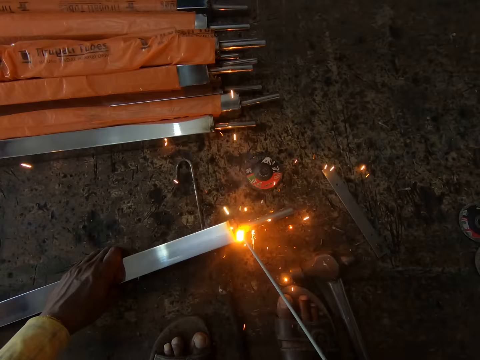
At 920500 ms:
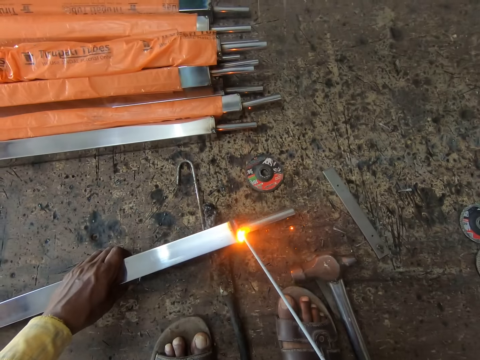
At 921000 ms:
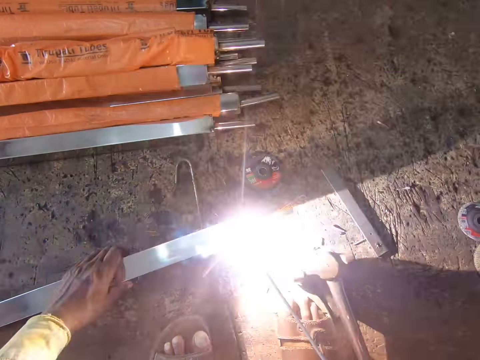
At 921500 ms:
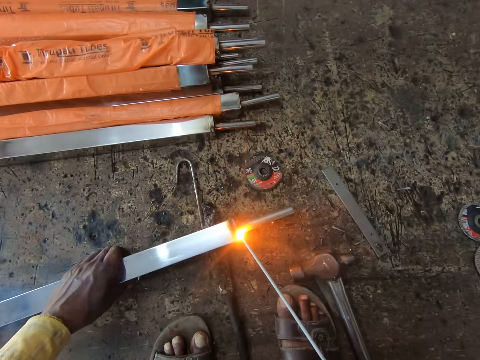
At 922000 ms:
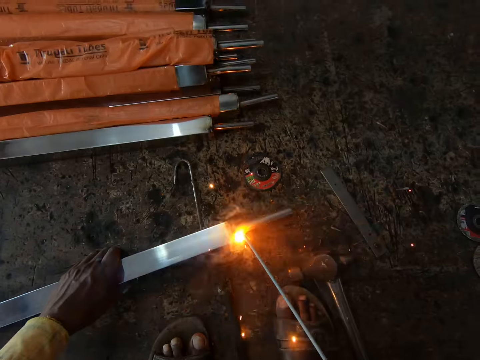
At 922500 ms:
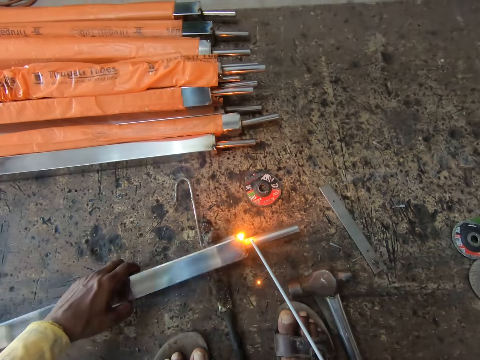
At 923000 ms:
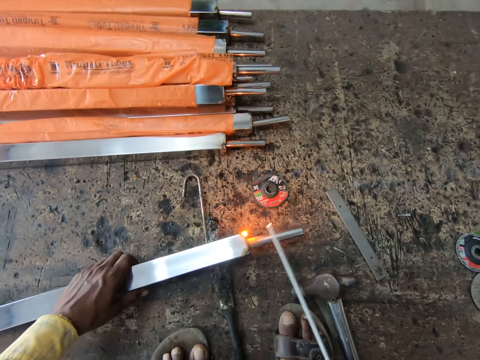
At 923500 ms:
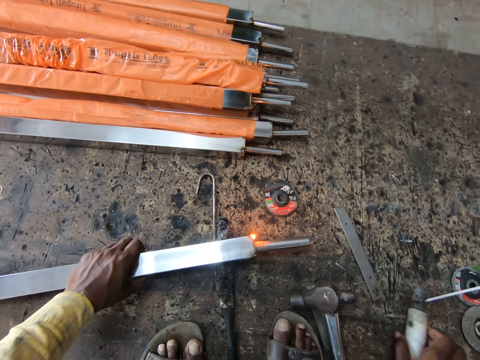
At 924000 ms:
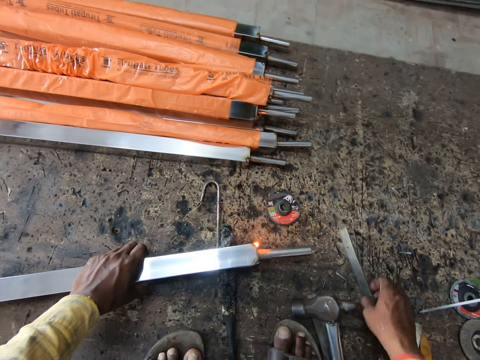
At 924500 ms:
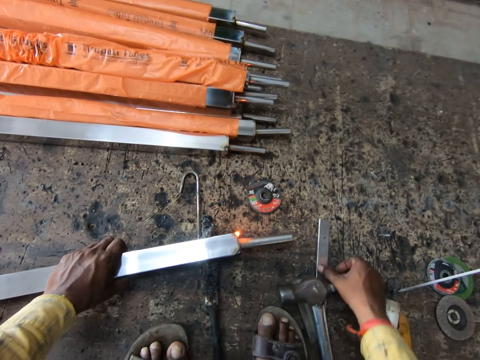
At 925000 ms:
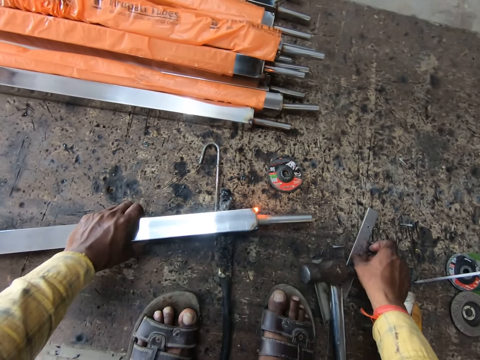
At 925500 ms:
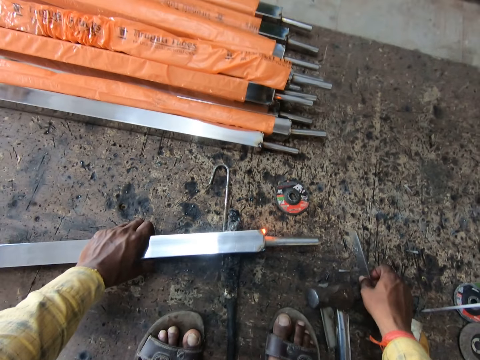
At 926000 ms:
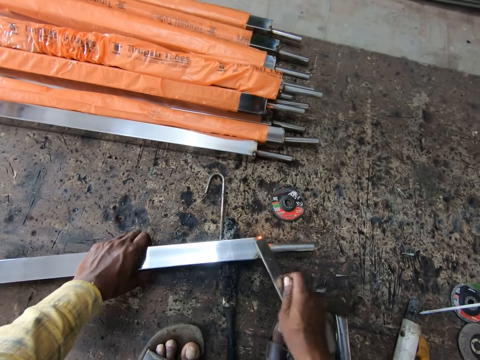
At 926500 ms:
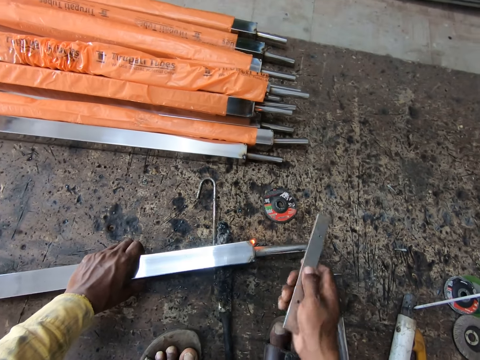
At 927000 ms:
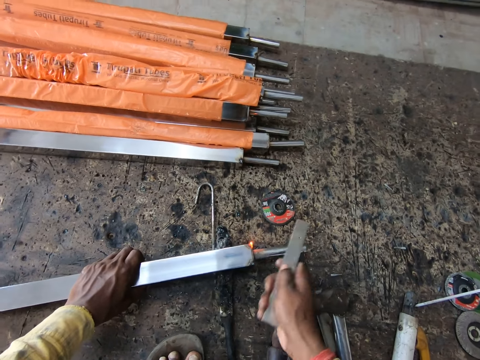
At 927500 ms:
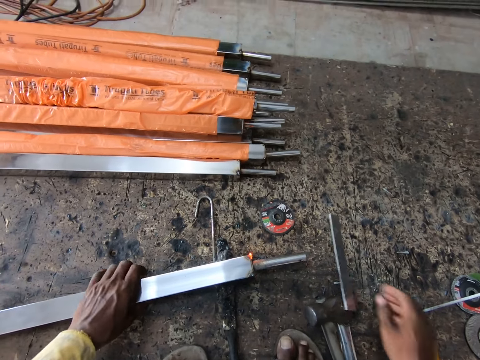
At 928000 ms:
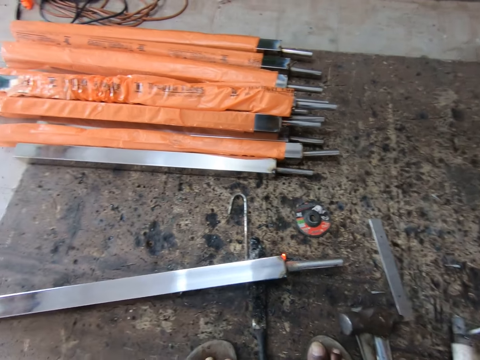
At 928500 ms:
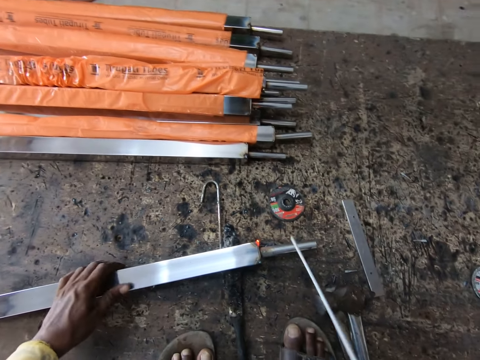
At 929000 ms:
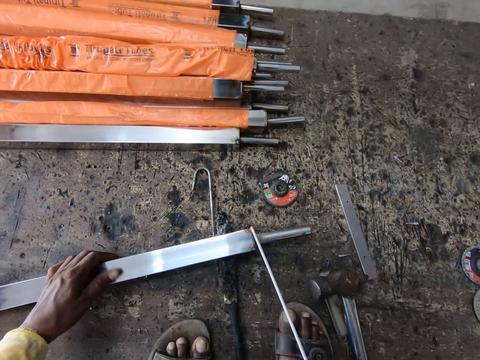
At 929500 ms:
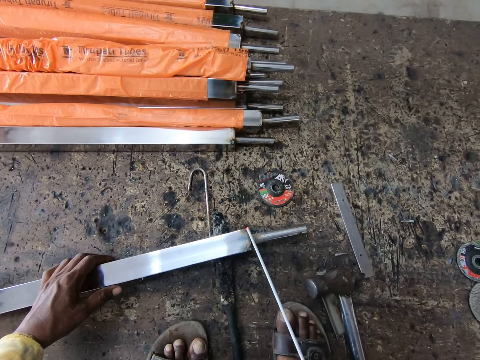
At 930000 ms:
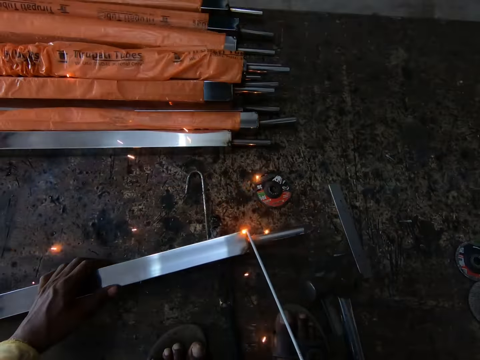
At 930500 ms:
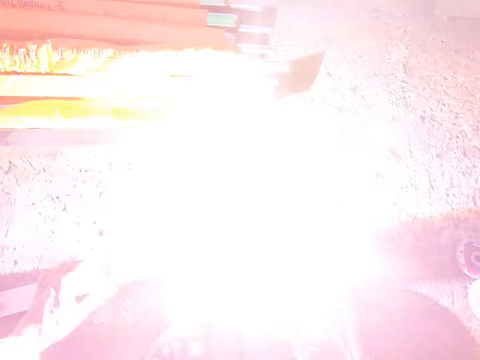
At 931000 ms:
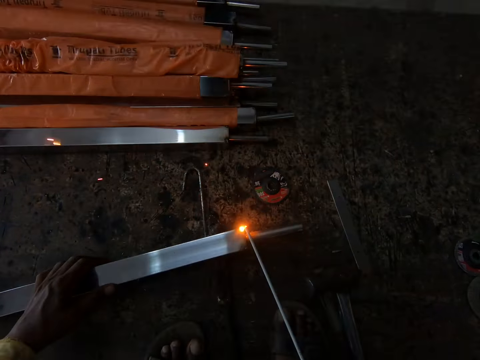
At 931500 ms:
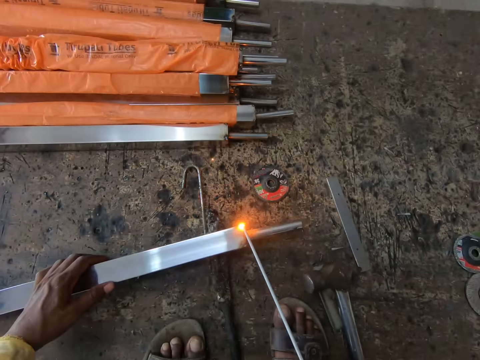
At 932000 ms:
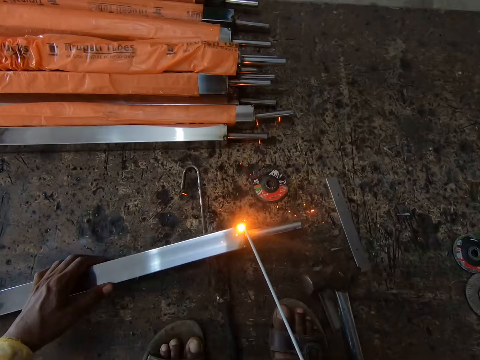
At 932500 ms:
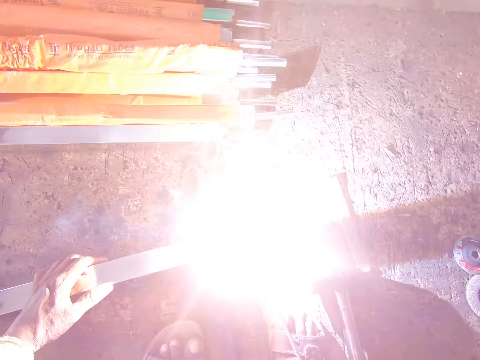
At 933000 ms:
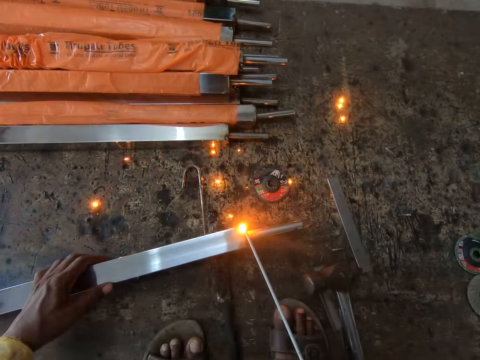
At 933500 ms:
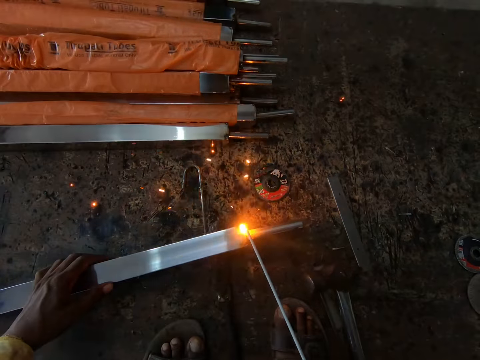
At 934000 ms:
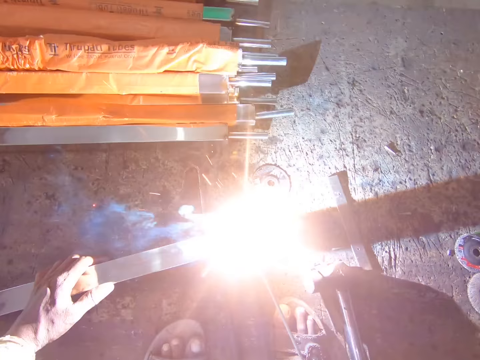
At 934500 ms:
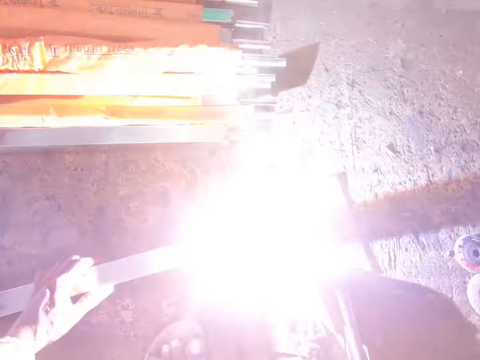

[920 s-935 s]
The camera wearer turns the metal. They place the electrode holder on the ground. They pick up a metal from the ground. They hit the metal. They drop something. They pick up the machine. They weld the metal.

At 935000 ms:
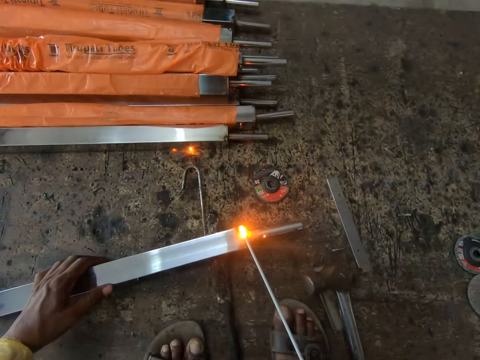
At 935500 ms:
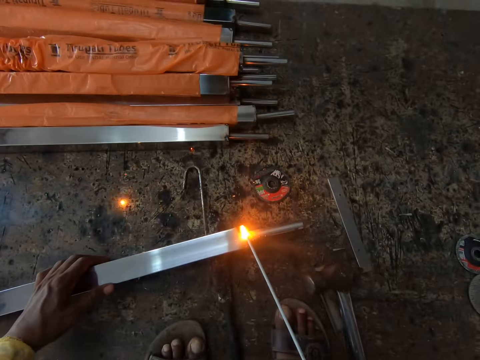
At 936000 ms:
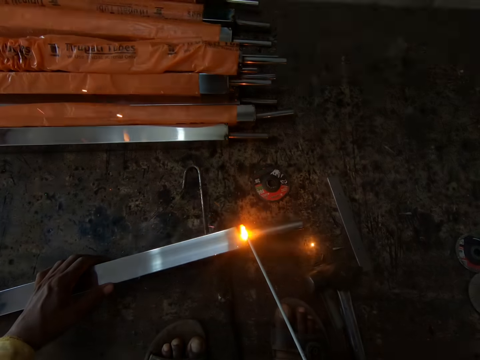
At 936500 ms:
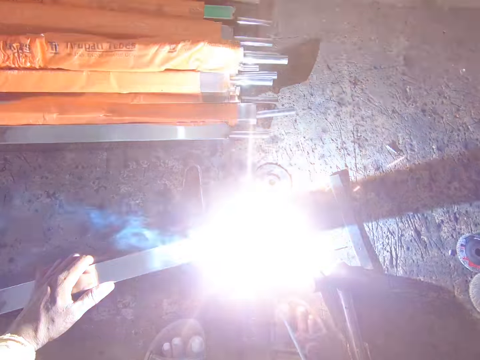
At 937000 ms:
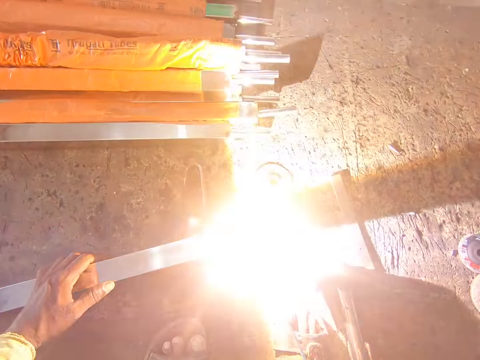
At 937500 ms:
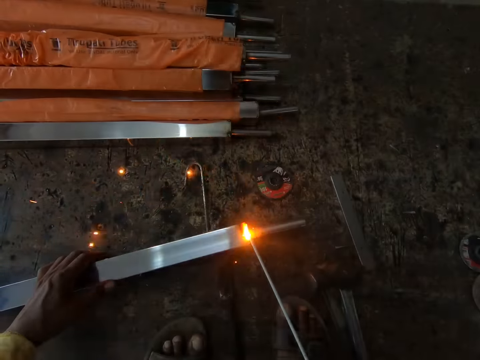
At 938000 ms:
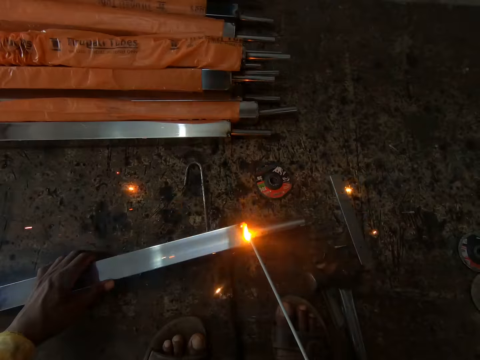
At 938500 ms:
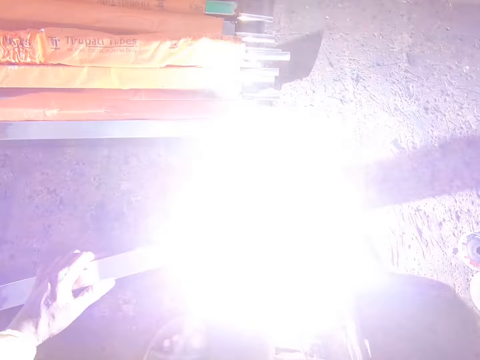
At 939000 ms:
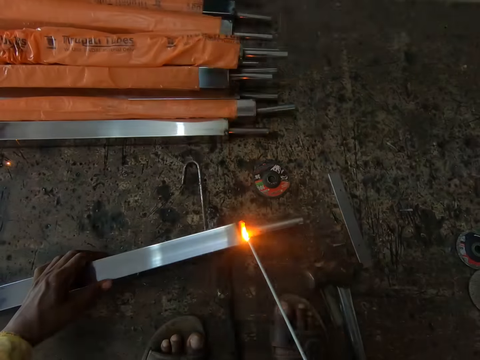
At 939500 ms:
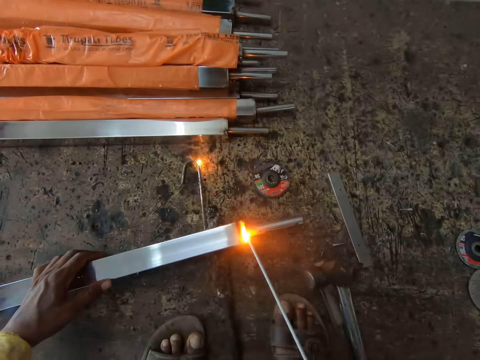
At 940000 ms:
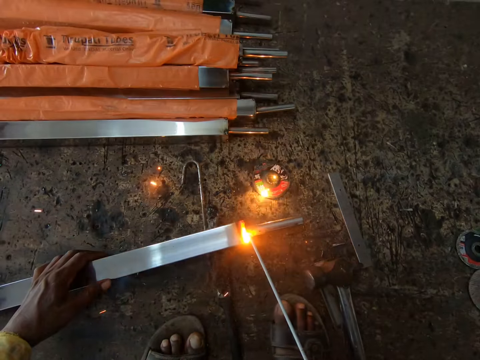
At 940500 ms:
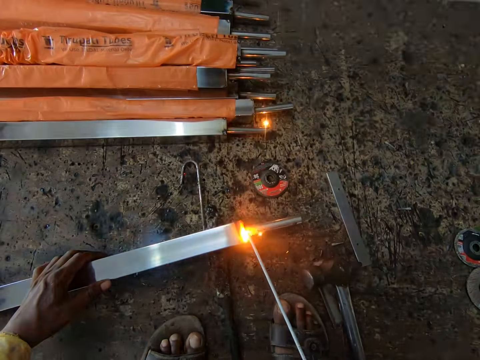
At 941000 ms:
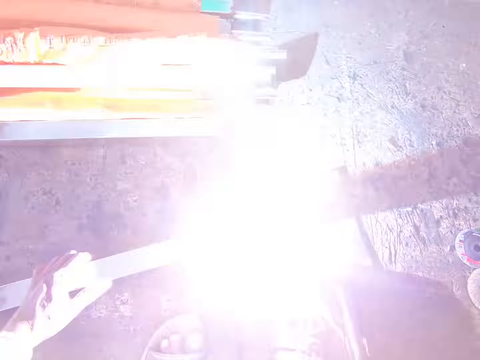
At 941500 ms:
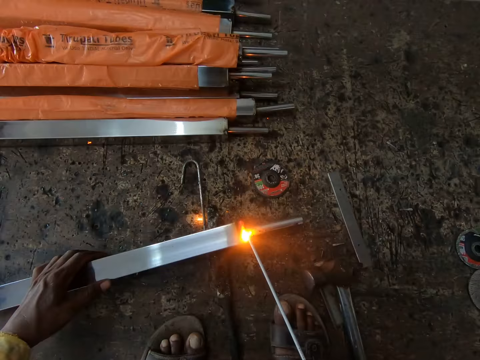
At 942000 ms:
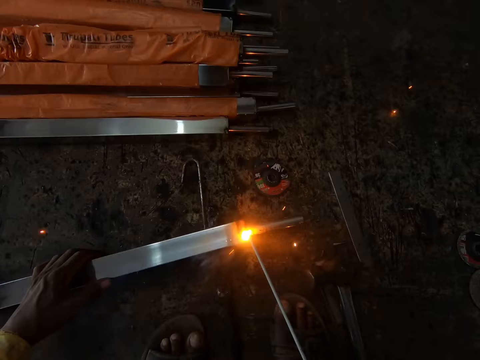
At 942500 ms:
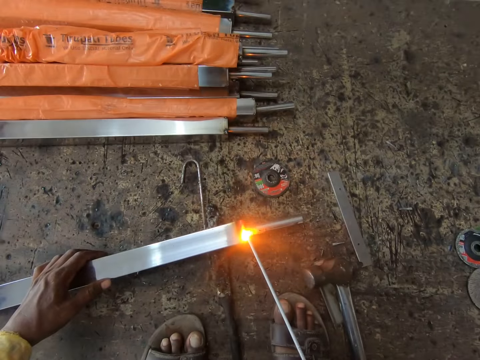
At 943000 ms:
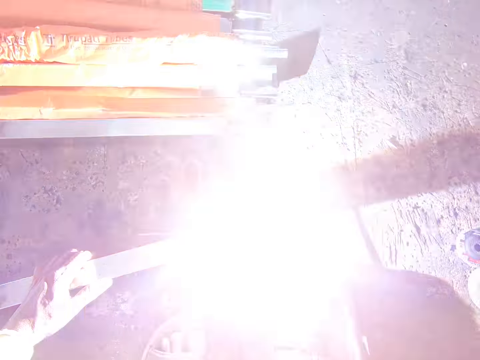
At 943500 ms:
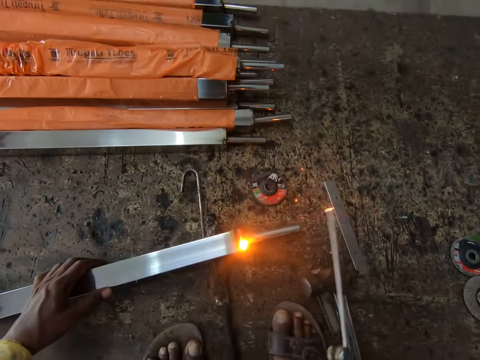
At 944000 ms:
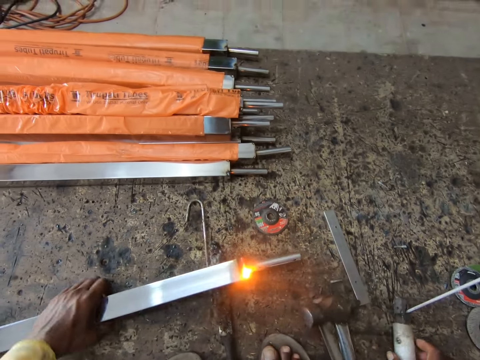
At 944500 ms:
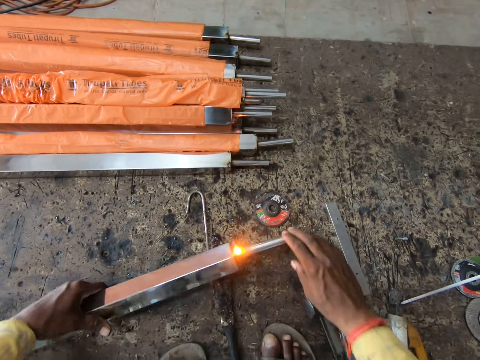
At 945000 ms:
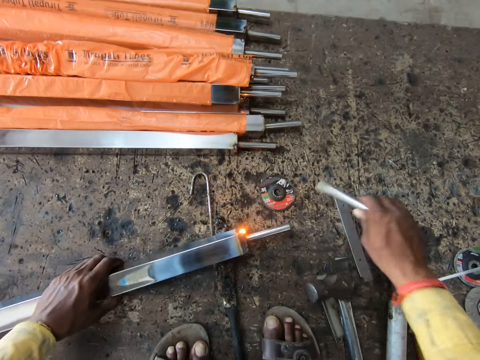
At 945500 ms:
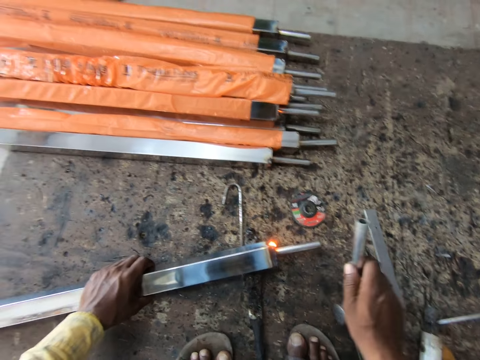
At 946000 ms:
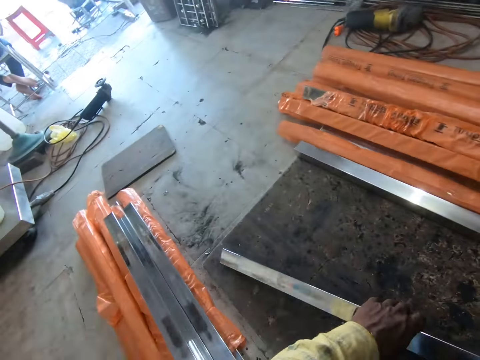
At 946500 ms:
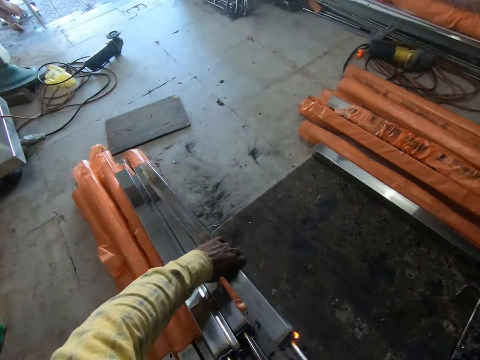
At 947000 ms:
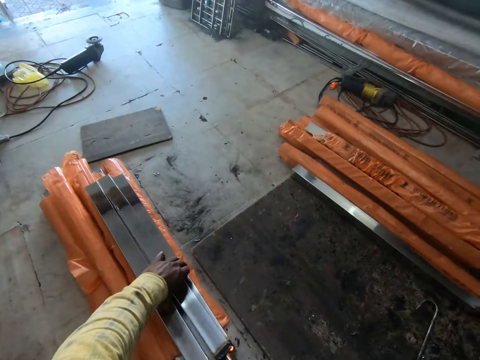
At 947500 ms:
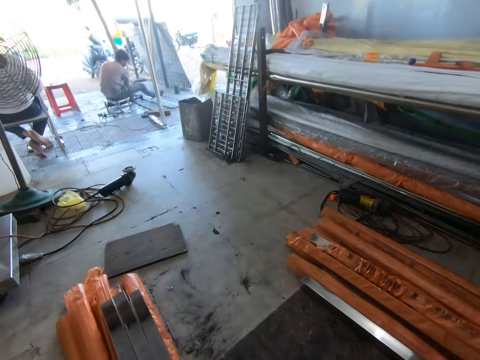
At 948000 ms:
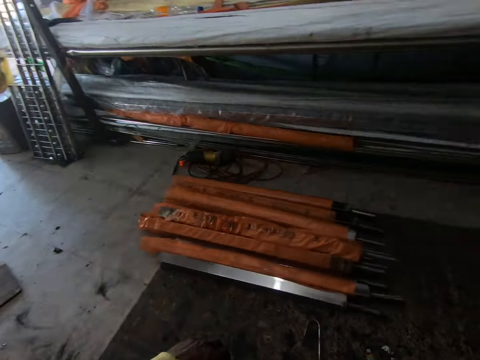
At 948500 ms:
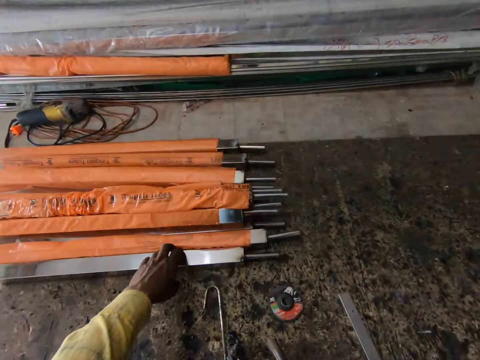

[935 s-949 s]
The camera wearer places the electrode holder on the ground. They turn a metal, remove the metal and hit the metal. They place the metal to other metals.
